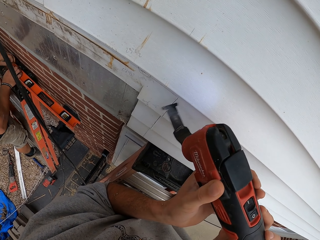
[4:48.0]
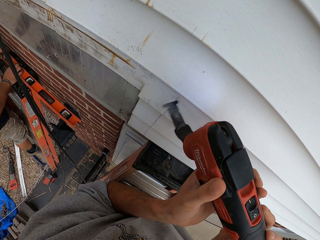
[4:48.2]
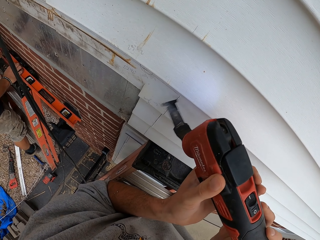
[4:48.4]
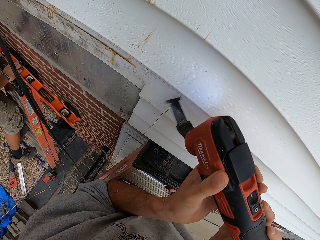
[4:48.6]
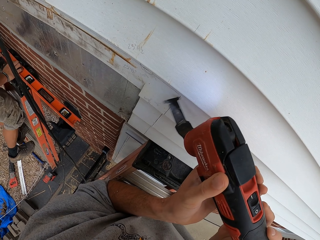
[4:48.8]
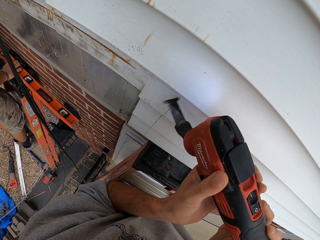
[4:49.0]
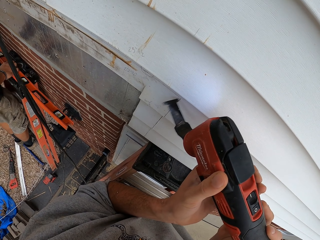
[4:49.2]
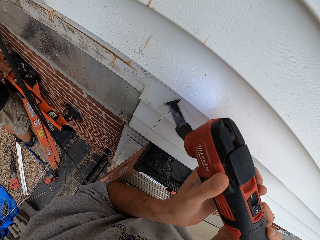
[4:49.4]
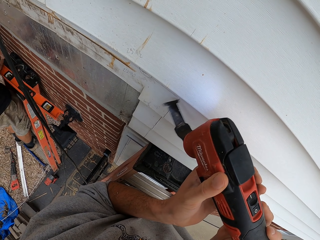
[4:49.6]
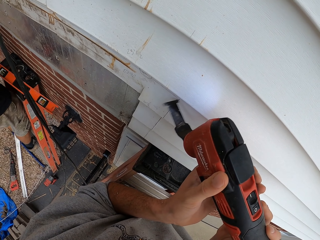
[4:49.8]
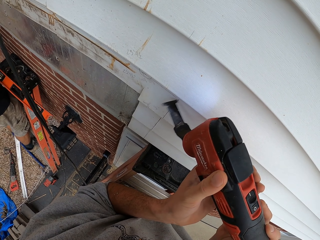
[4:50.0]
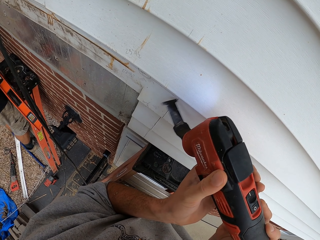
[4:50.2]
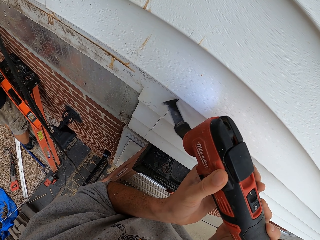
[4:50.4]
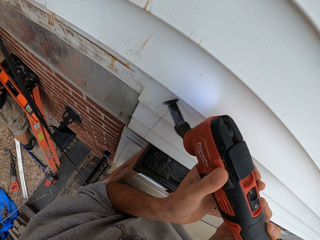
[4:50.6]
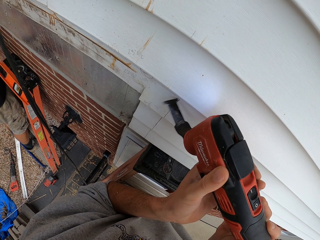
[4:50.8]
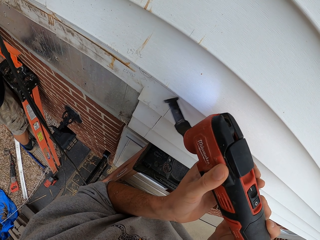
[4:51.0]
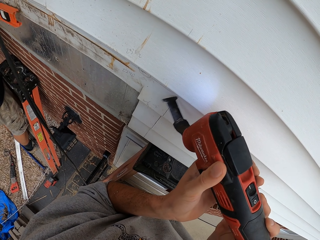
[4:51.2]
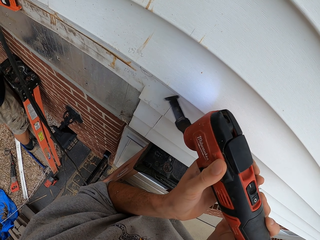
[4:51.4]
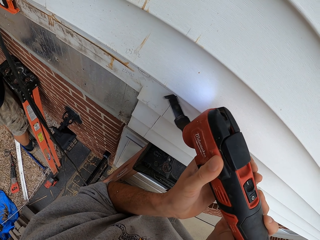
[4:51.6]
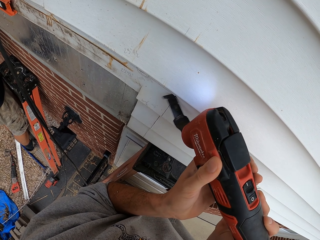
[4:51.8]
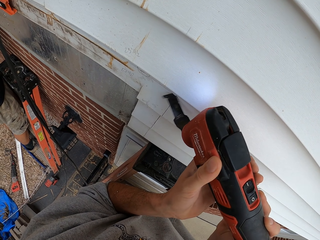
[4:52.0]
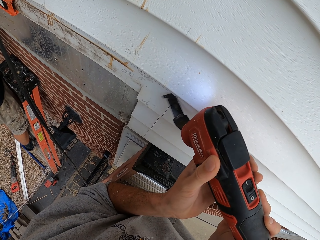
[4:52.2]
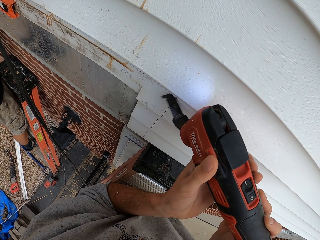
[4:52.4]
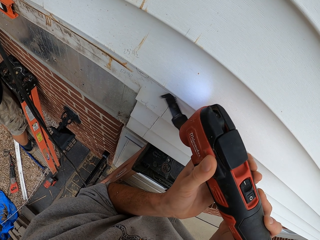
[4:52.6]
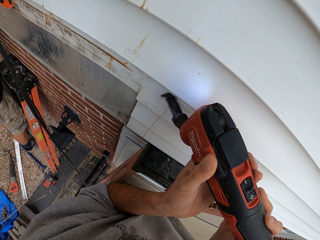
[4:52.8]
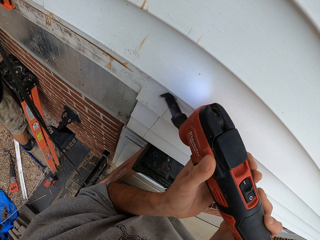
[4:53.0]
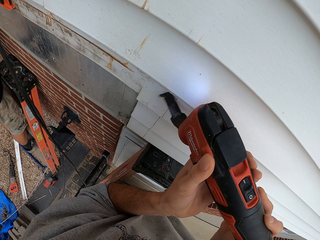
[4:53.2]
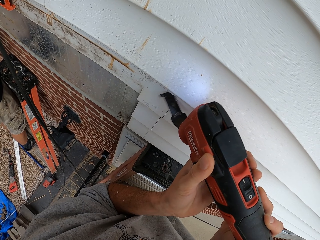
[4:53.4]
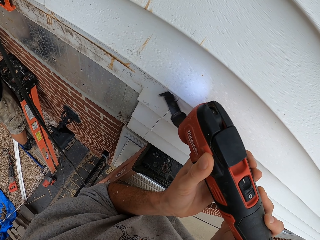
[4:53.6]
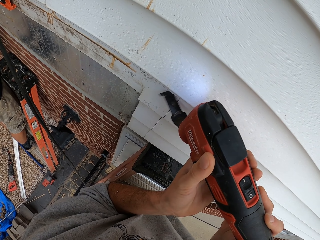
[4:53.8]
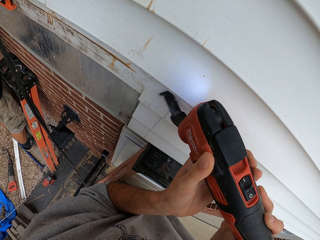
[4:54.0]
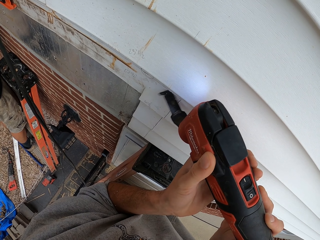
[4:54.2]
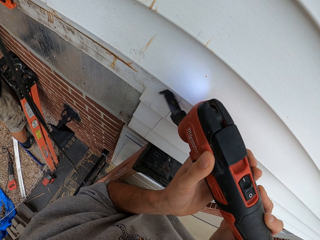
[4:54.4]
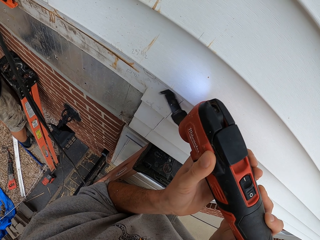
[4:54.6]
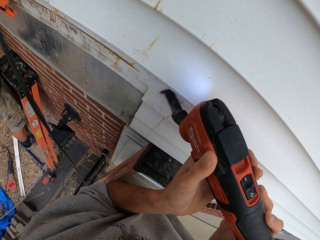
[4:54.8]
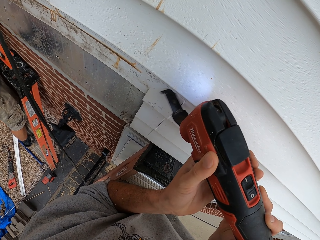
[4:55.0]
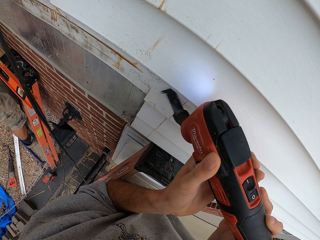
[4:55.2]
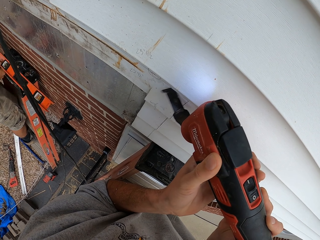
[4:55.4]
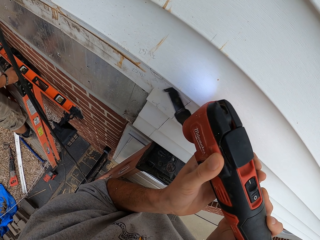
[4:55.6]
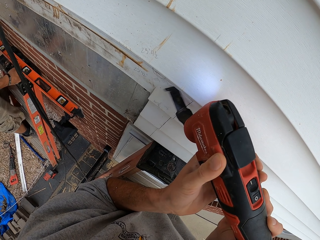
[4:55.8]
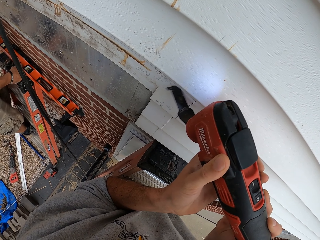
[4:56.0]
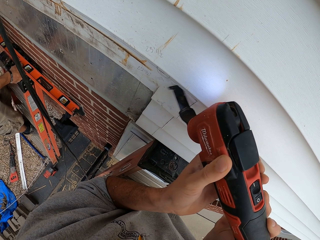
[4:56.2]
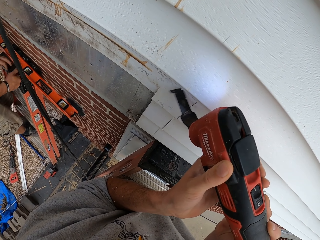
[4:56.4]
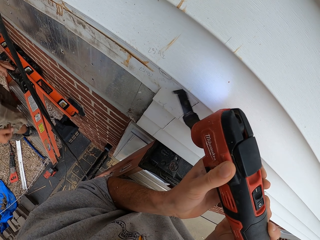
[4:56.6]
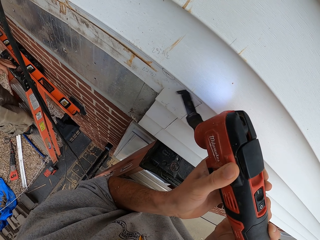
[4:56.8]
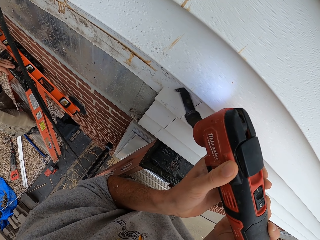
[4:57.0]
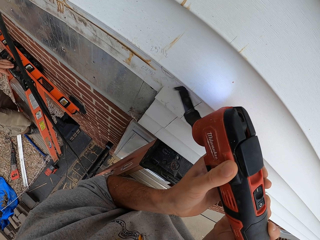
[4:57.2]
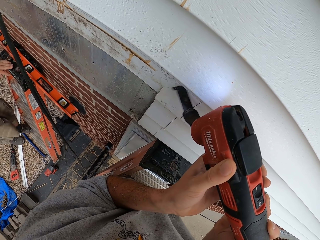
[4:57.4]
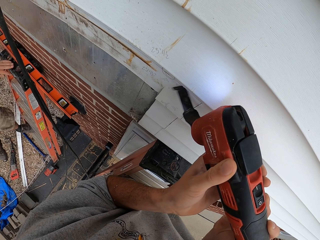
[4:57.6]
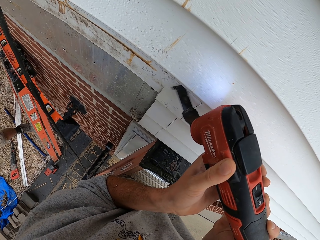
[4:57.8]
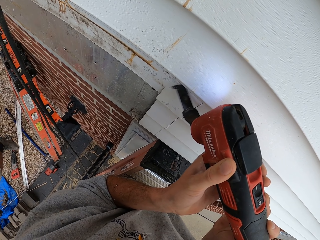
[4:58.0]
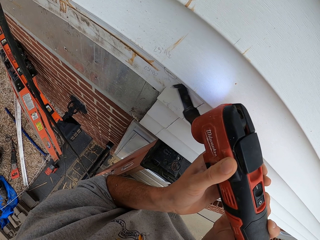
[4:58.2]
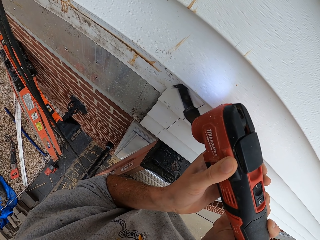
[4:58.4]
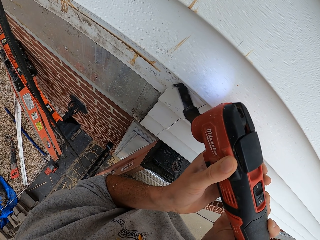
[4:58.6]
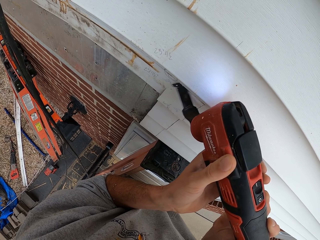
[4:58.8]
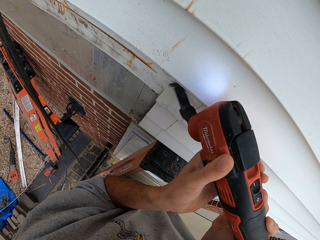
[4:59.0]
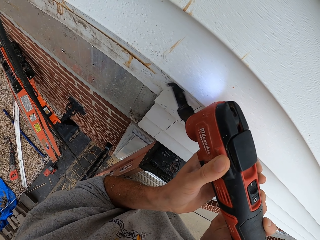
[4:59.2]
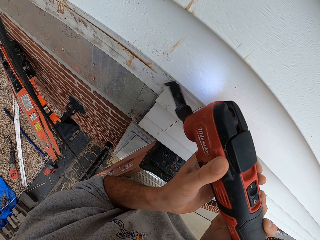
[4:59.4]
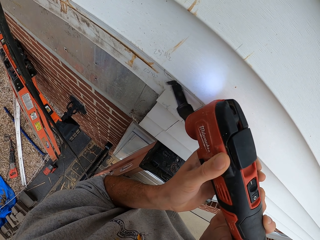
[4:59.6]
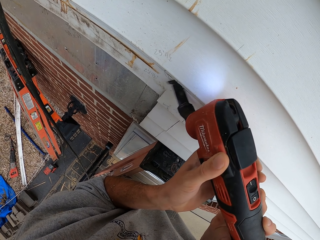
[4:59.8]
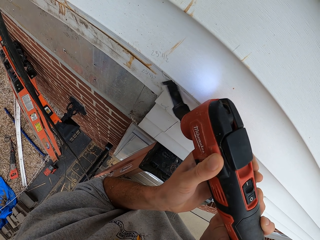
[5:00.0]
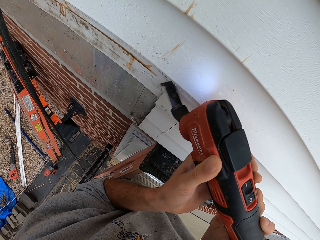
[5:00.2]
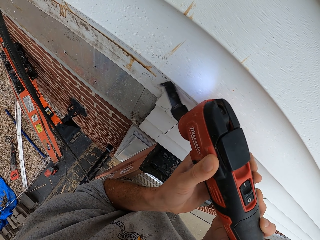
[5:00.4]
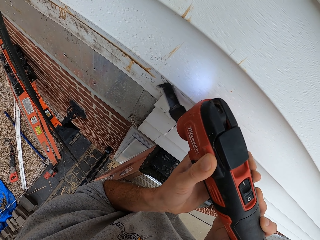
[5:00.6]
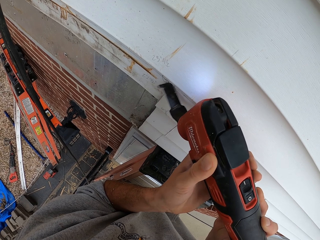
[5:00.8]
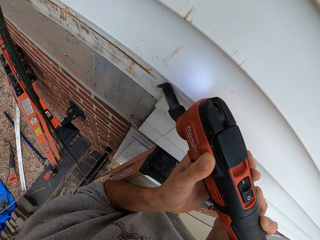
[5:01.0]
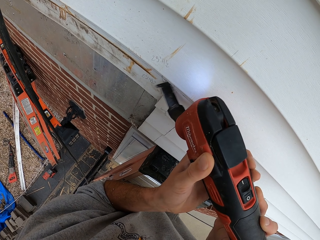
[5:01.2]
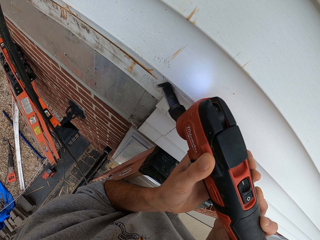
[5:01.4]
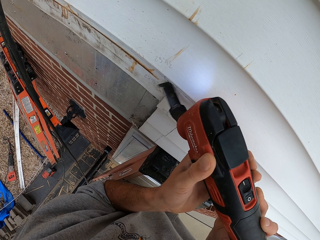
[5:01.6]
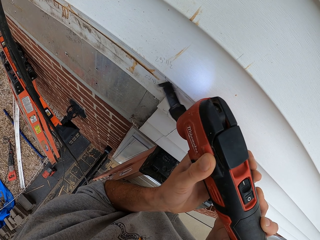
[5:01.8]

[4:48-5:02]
The camera wearer cuts through the mounted tile. A man lifts his right leg, rests his right leg on the ladder, and picks something. He lifts something and puts something on the wall. The camera wearer cuts the iron sheet. The man lowers something. He descends the ladder, puts something on the ladder, and jumps out of the ladder.

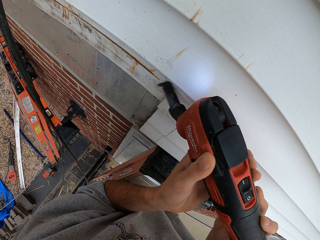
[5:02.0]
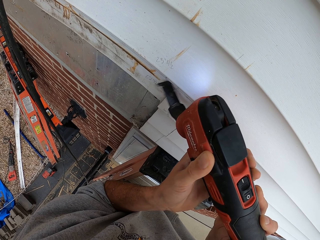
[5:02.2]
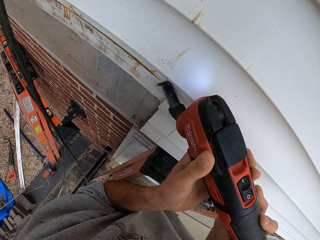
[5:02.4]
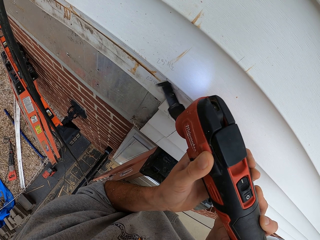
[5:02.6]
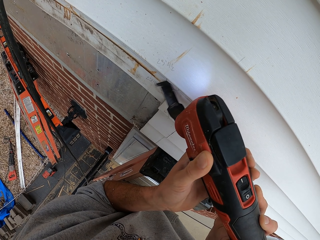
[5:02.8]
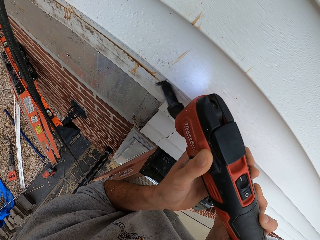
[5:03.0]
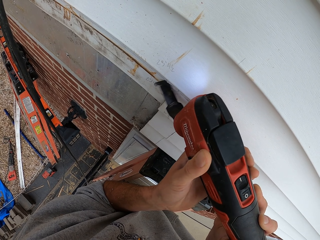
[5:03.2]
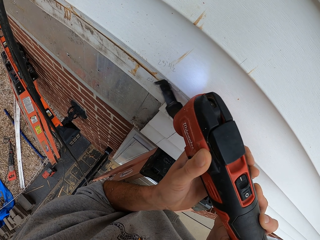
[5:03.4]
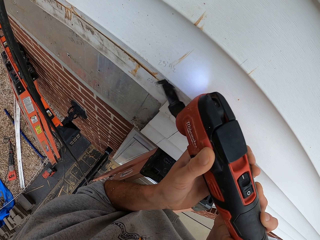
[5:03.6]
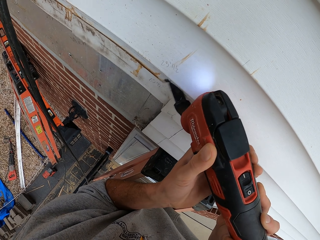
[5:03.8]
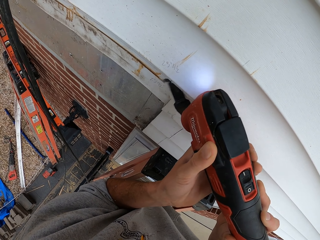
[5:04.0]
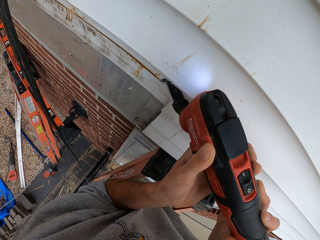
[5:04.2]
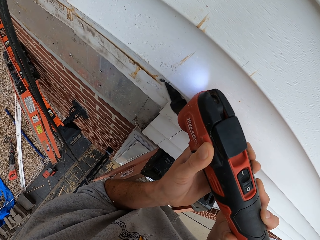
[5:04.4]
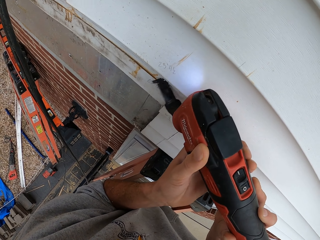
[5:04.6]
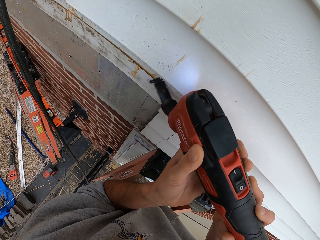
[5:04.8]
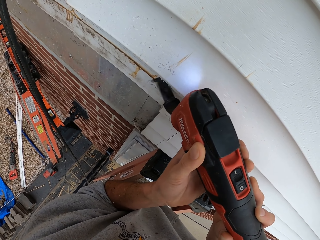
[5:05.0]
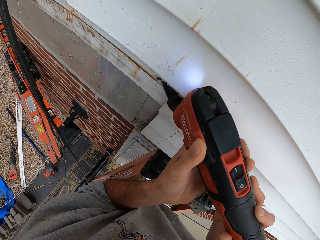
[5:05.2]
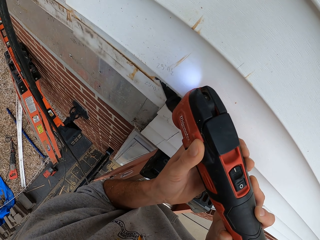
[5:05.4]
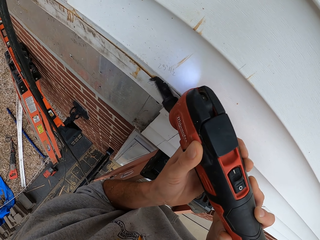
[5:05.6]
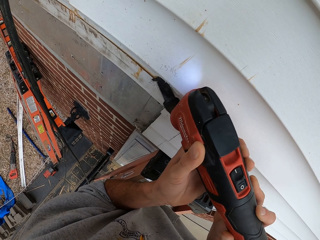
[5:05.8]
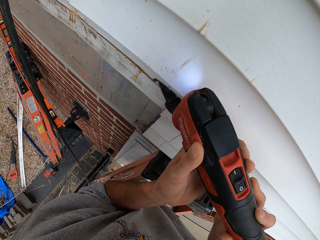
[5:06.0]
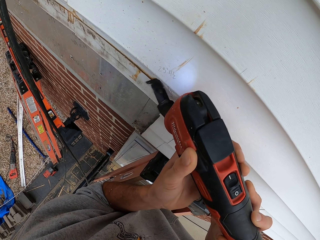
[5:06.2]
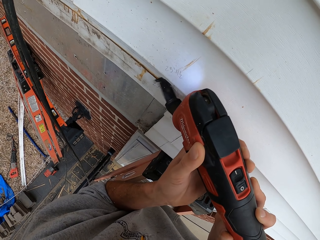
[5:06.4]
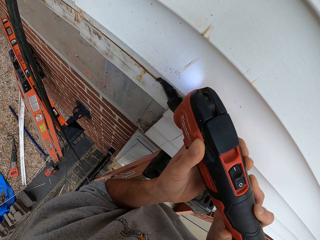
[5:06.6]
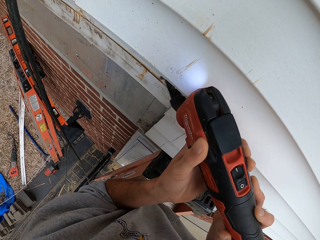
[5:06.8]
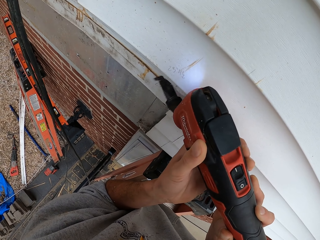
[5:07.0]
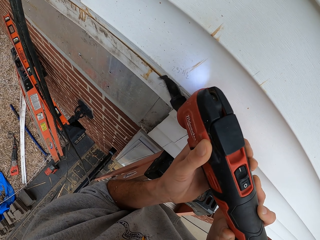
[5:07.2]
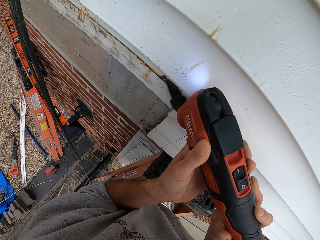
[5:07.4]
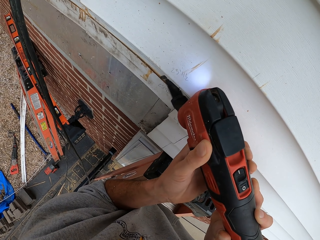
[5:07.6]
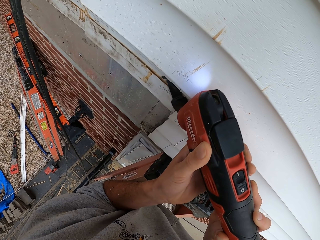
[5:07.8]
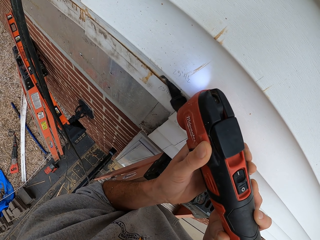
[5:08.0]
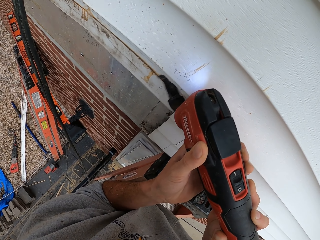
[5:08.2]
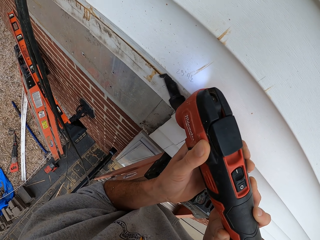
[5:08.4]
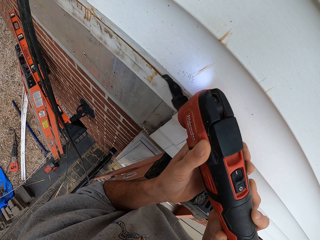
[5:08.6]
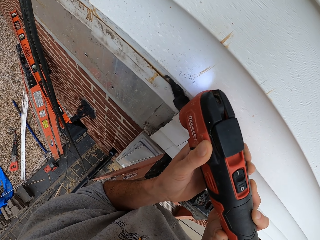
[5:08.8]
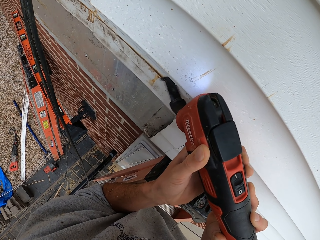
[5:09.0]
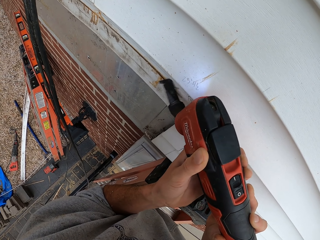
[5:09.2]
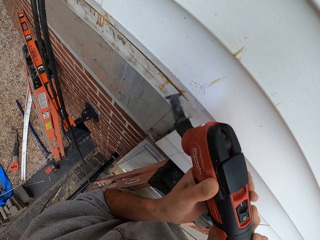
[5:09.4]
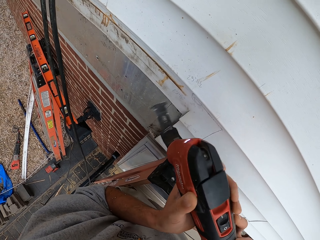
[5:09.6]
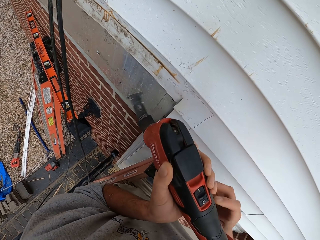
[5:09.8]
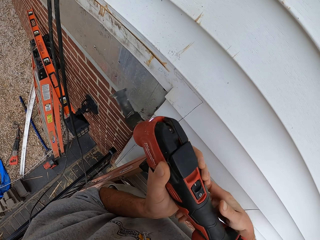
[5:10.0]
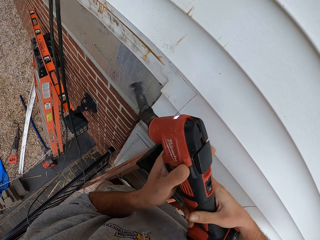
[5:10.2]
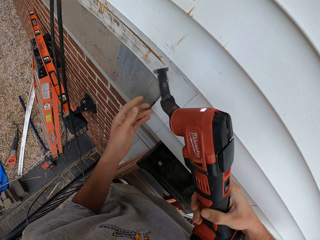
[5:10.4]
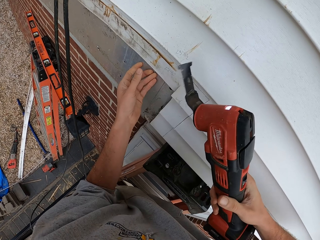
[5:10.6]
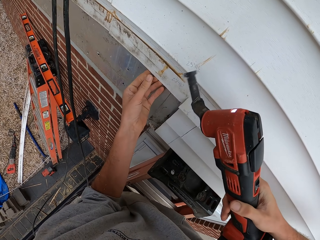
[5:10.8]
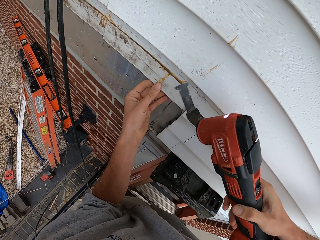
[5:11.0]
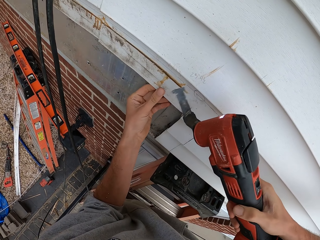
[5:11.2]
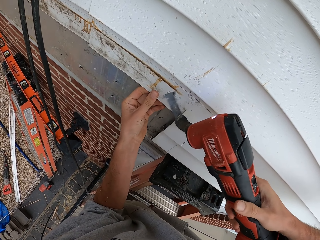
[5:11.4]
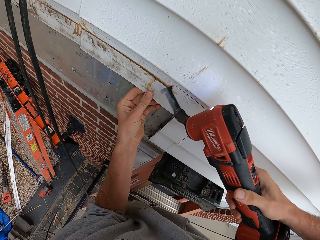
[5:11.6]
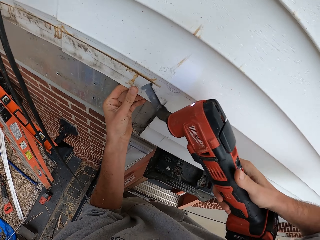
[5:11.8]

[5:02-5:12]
The camera wearer moves something from the wall. They hold the tiles with the left hand. They hold something with the right hand.
